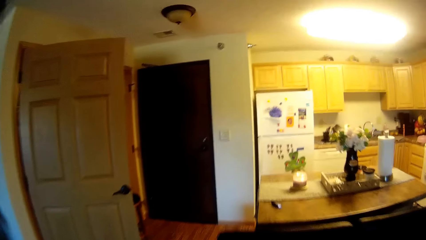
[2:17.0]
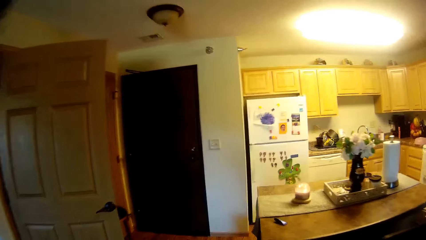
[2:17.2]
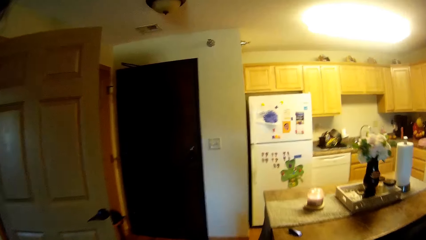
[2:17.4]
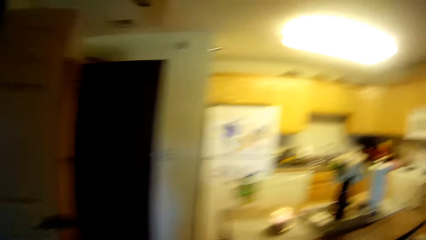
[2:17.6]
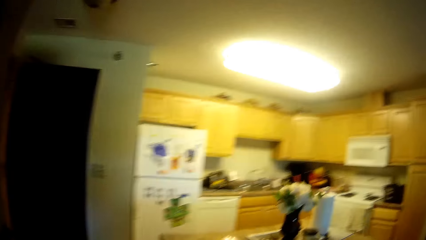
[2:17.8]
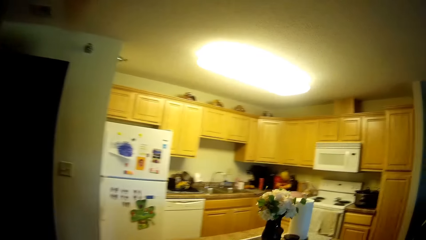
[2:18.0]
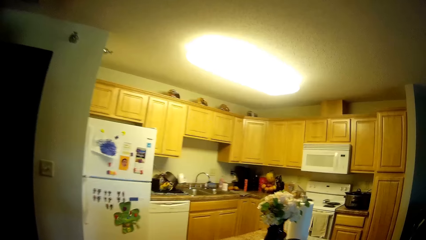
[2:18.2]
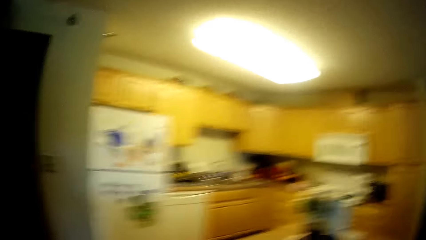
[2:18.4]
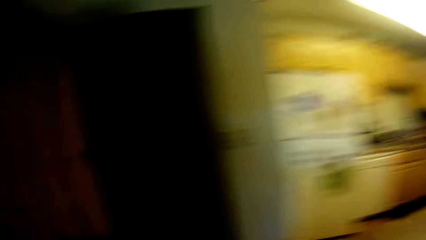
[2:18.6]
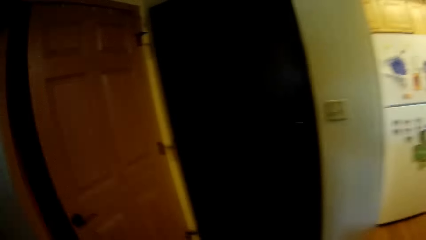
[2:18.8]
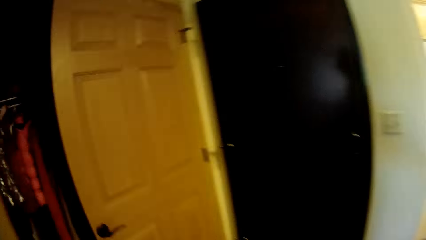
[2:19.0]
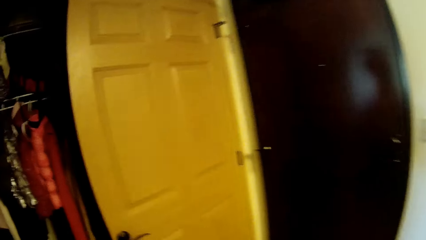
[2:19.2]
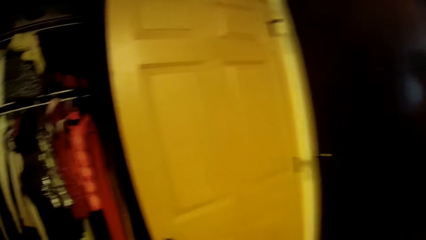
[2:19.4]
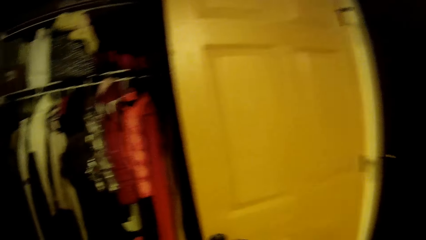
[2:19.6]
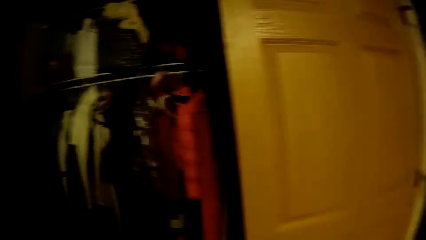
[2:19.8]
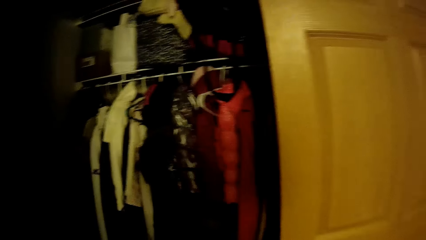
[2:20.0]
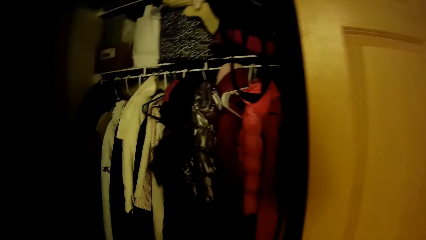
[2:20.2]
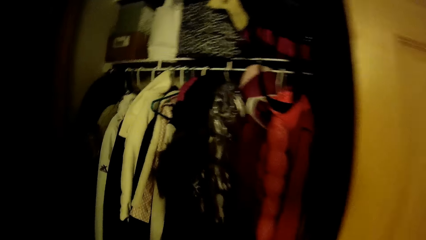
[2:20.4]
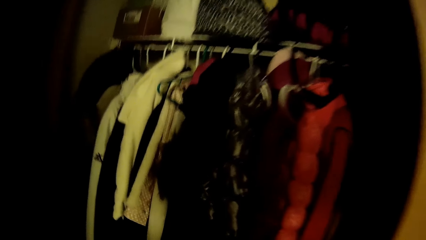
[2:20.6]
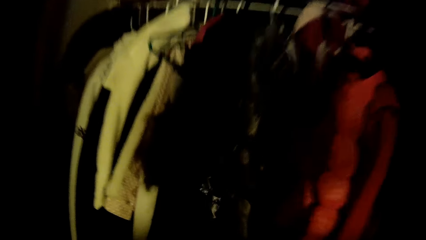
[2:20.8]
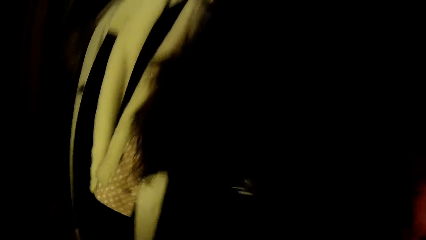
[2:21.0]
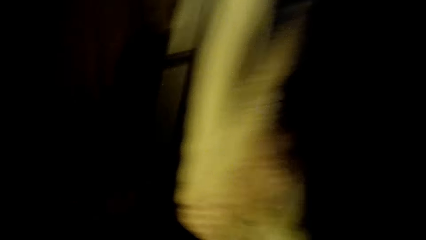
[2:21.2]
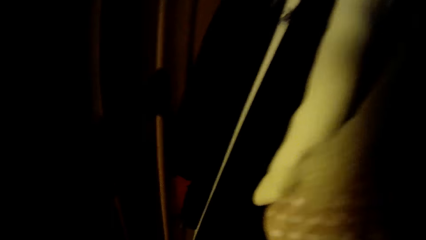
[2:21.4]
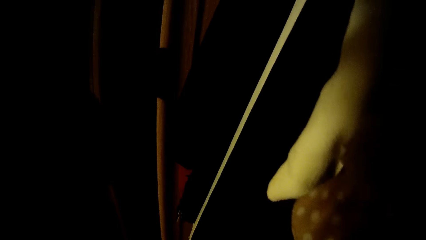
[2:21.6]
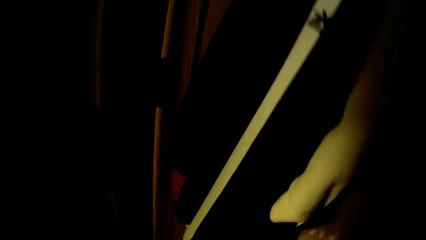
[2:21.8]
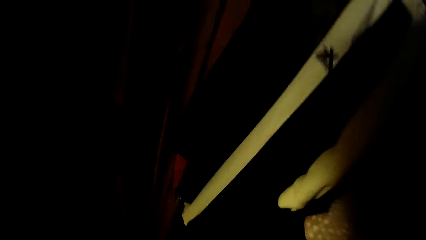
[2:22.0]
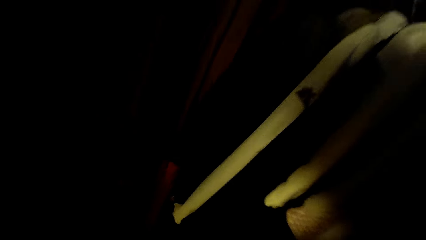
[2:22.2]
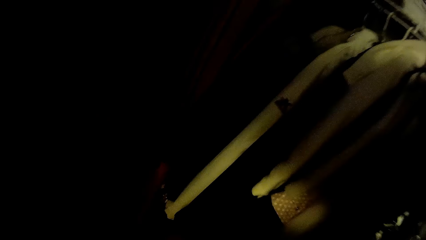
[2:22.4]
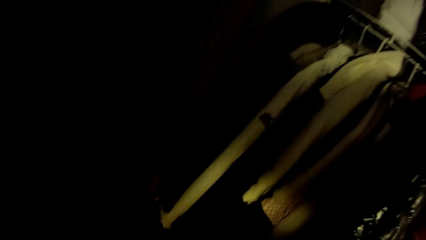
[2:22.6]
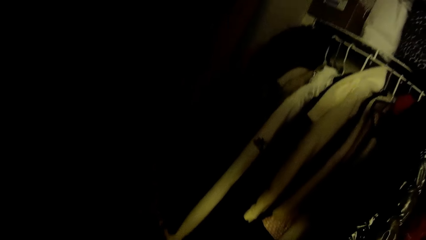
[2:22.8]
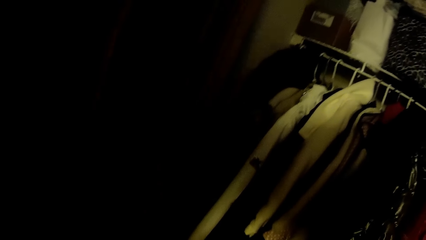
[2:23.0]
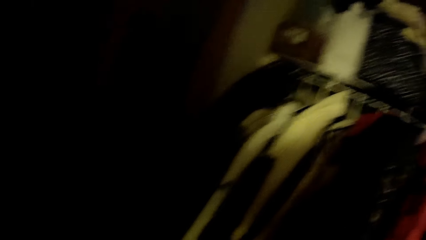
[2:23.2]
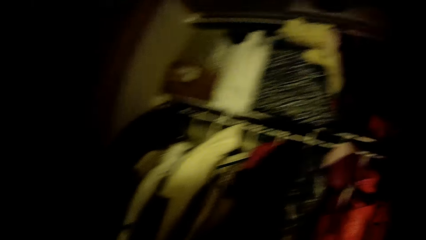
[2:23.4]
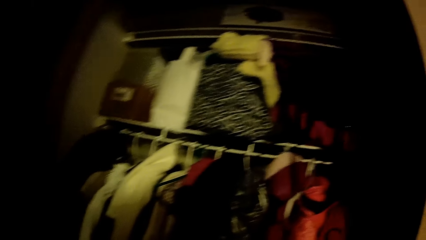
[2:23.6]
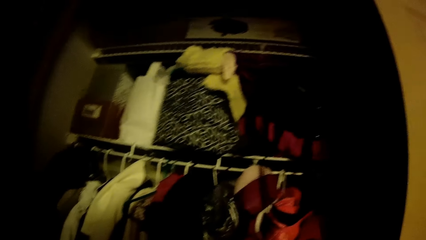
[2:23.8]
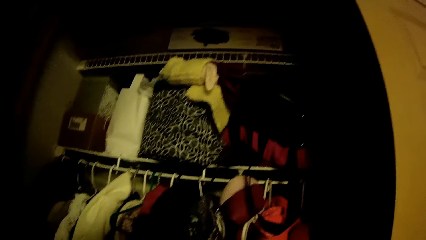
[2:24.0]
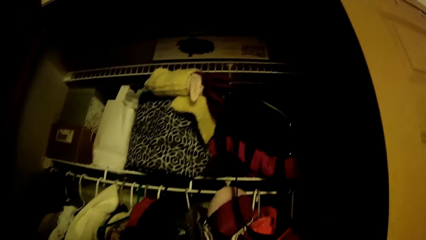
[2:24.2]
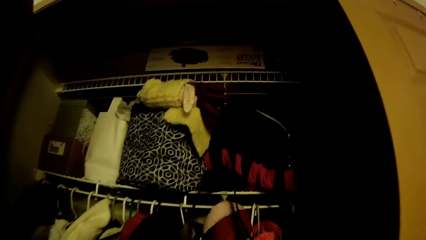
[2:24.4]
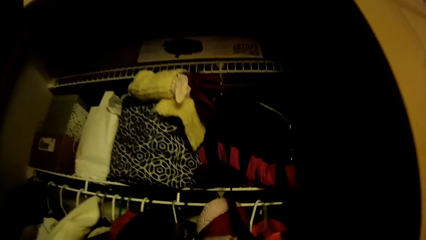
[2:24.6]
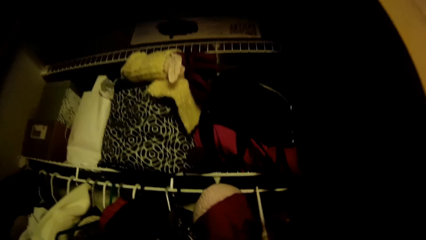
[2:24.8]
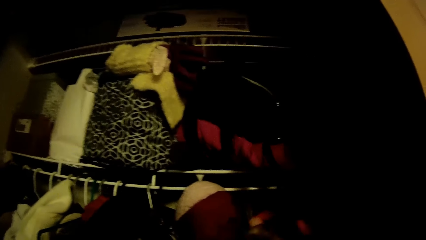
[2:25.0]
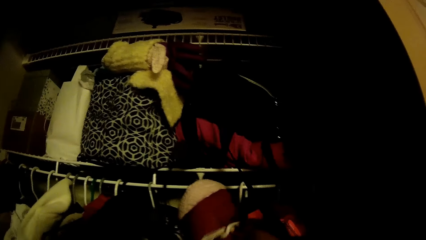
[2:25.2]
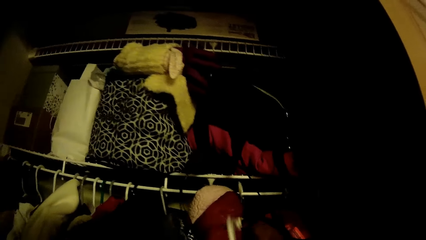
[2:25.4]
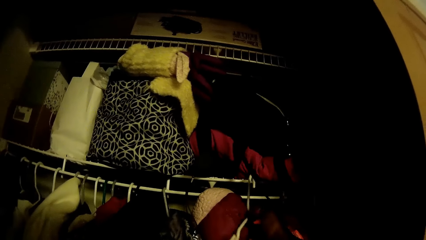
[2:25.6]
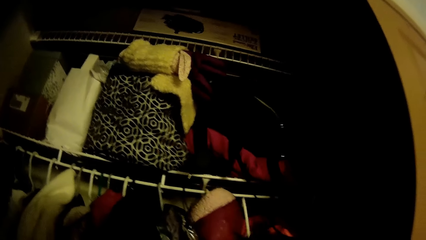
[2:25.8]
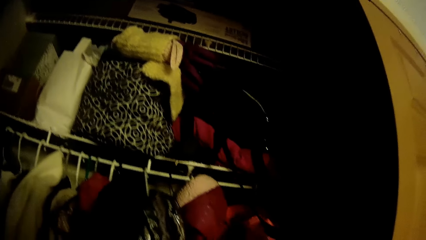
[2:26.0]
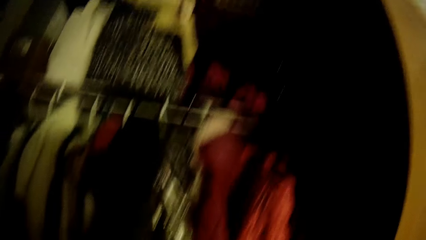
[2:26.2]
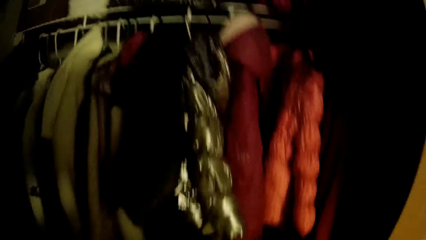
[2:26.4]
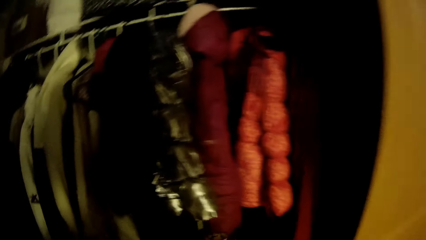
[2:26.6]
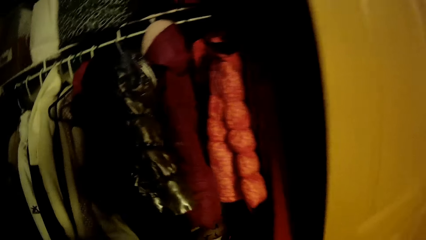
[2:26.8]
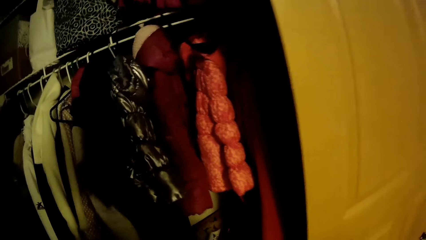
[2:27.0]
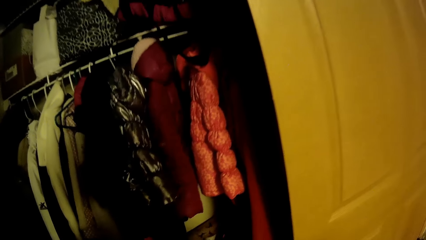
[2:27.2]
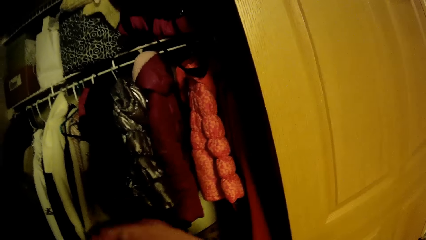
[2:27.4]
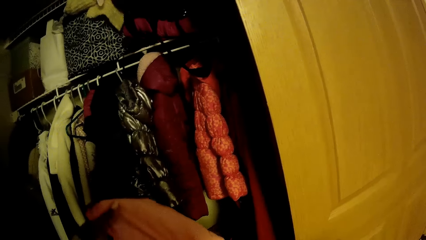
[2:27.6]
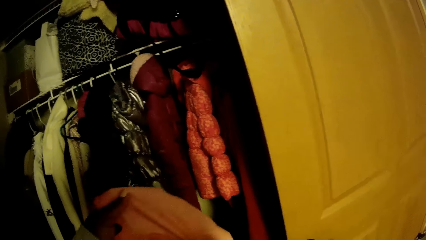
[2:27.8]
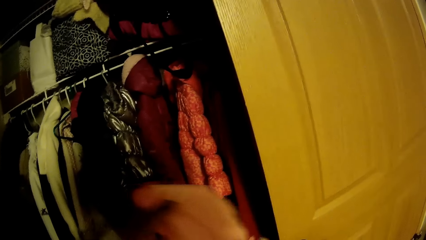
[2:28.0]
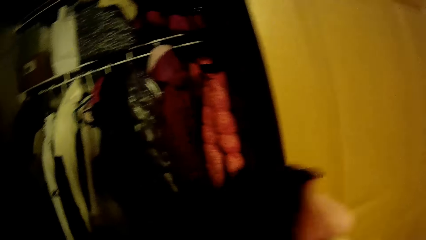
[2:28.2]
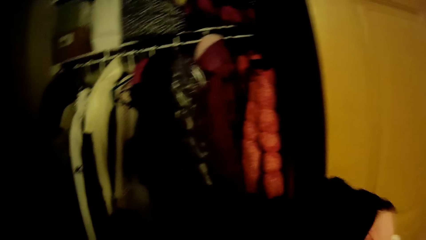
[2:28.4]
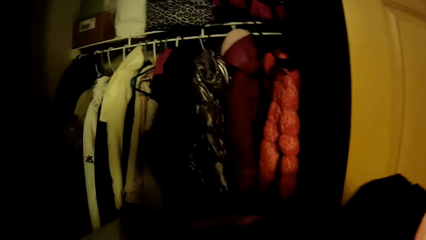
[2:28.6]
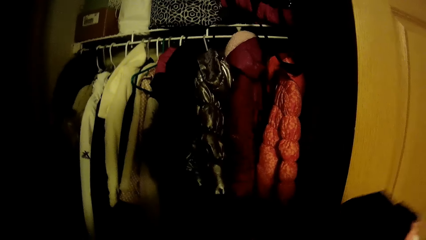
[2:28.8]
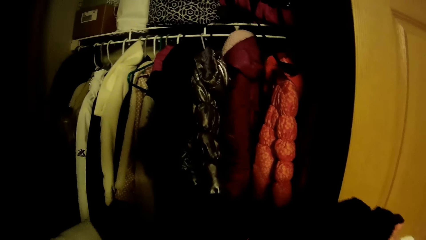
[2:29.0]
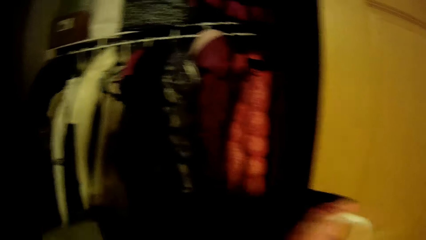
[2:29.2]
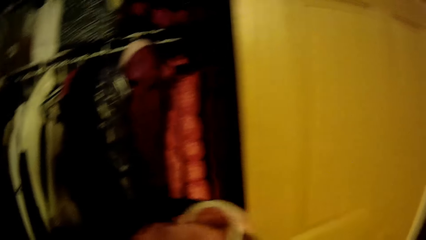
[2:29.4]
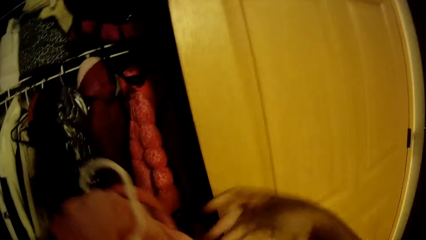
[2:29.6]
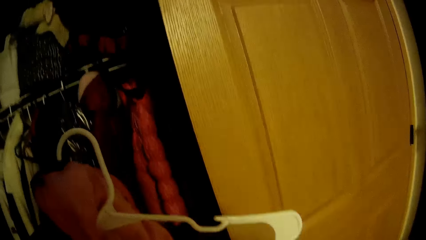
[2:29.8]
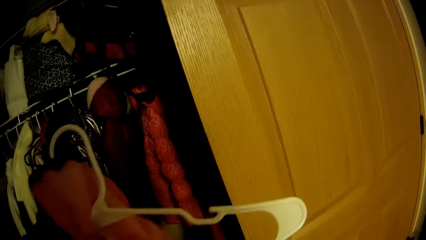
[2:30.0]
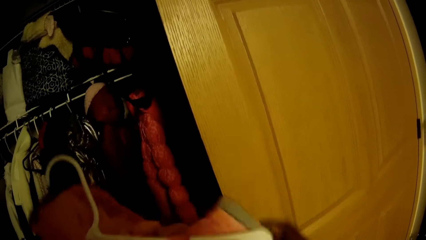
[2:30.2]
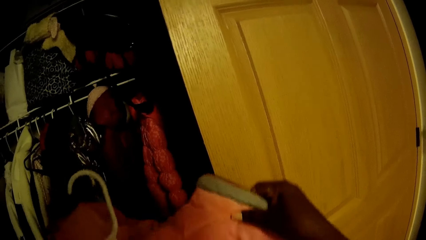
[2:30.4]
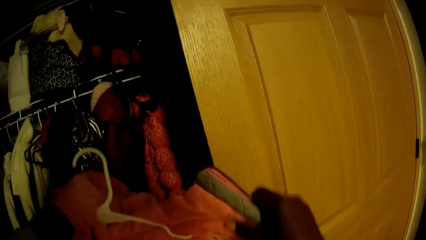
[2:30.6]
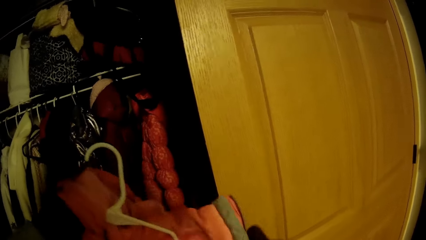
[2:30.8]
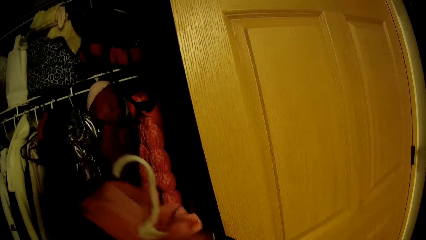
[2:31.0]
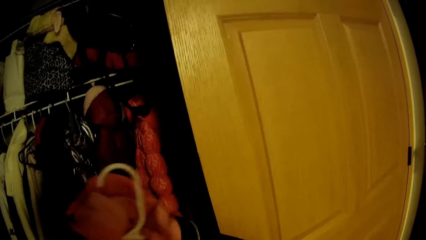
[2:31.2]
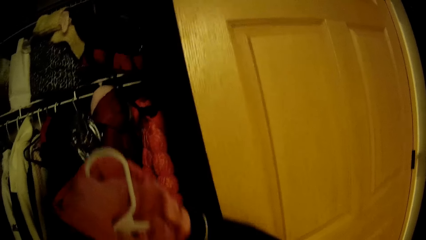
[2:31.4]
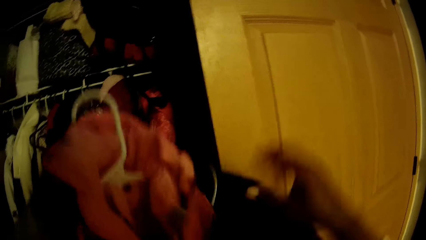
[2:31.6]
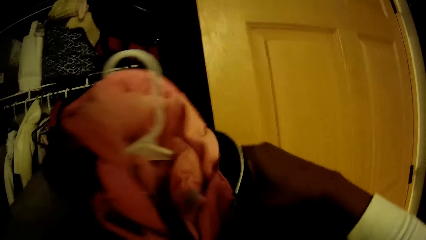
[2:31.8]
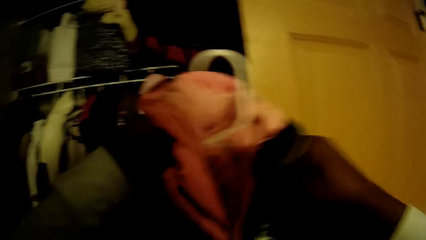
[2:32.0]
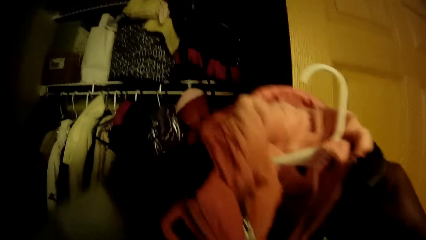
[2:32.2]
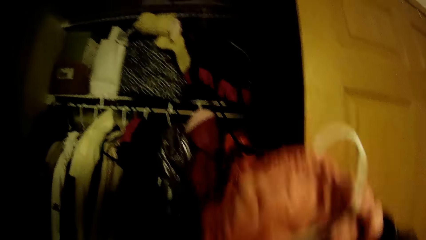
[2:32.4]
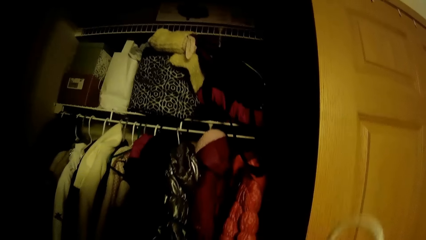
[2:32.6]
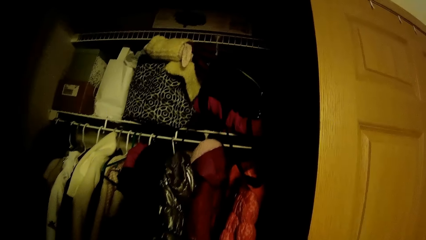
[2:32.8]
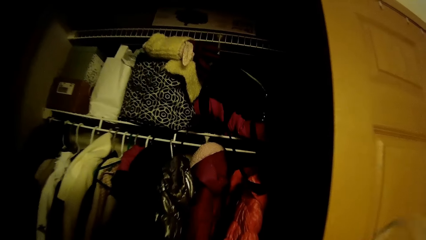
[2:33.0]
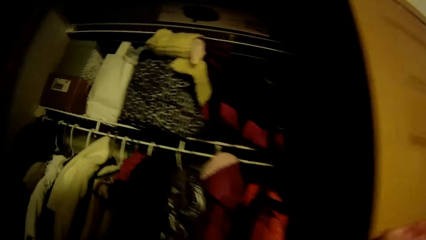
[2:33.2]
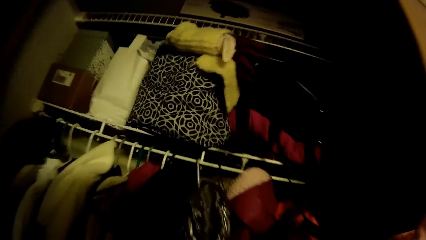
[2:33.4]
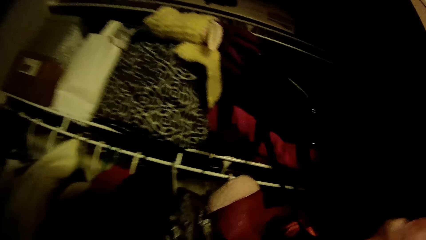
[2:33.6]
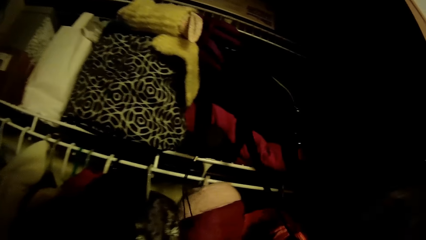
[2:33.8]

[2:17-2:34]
The camera wearer moves towards the dining area. She opens the wardrobe with her left hand. She gets closer to the closet. She searches for clothes in the wardrobe. She removes a cloth from a hanger with both hands. She puts back the cloth in the hanger with both hands.
